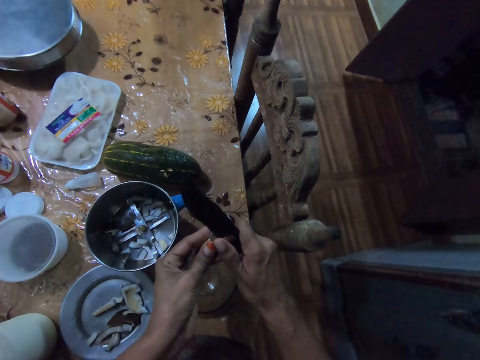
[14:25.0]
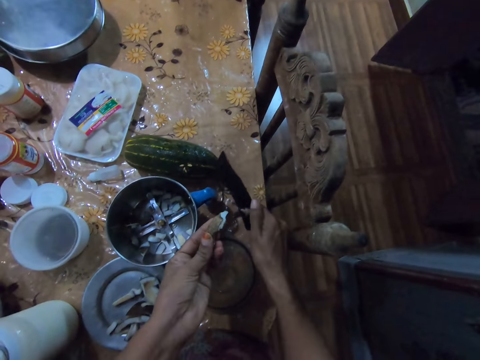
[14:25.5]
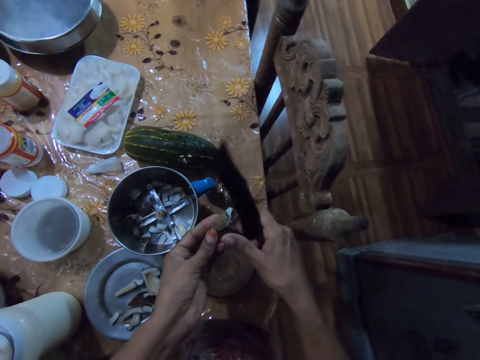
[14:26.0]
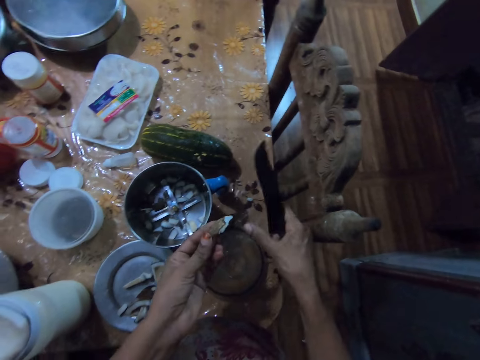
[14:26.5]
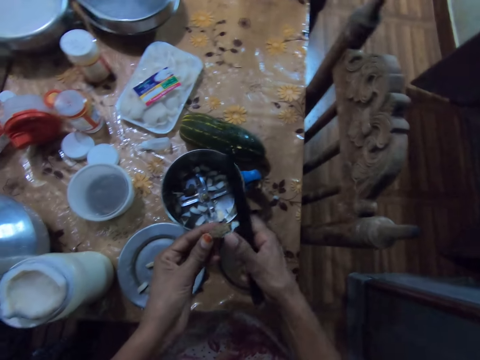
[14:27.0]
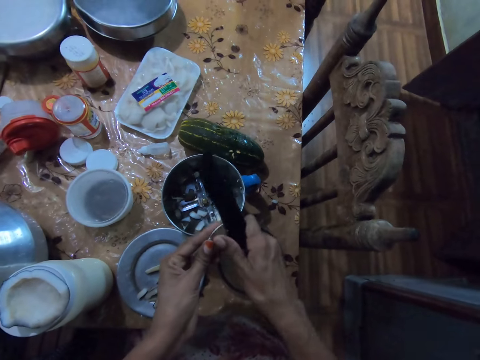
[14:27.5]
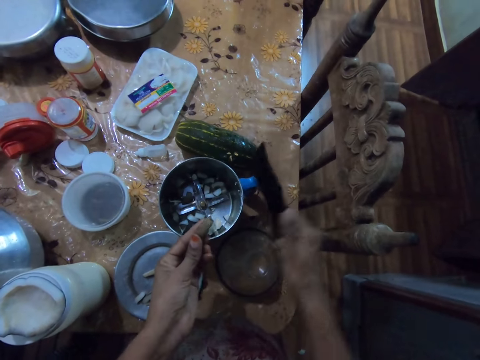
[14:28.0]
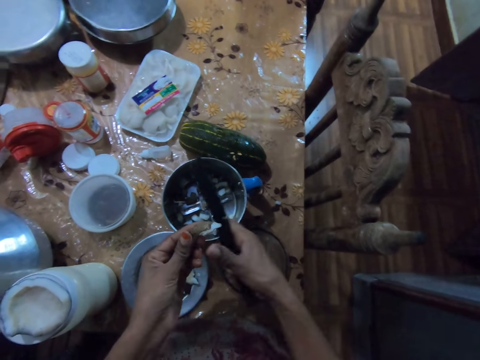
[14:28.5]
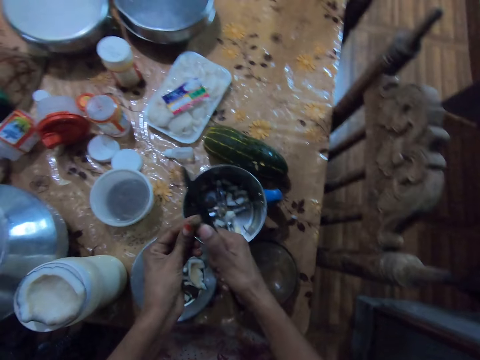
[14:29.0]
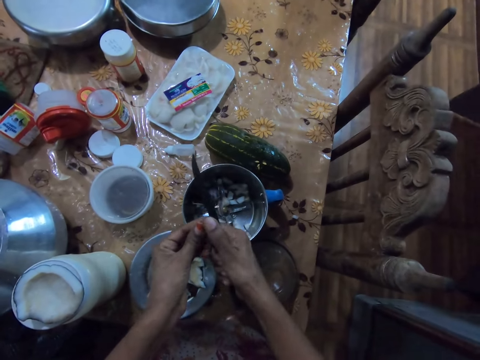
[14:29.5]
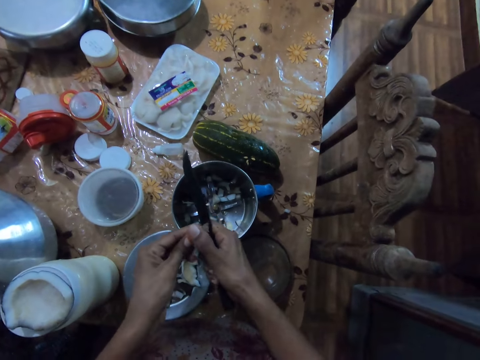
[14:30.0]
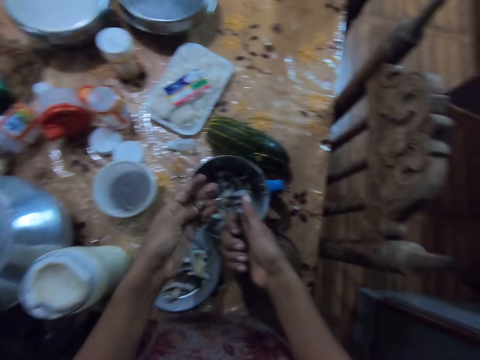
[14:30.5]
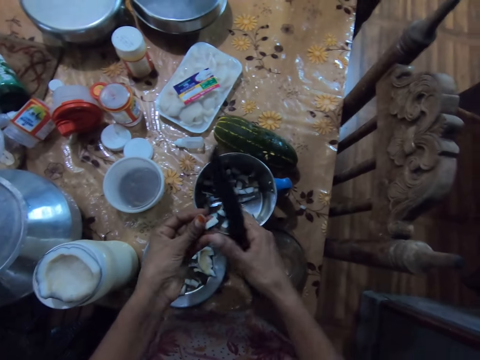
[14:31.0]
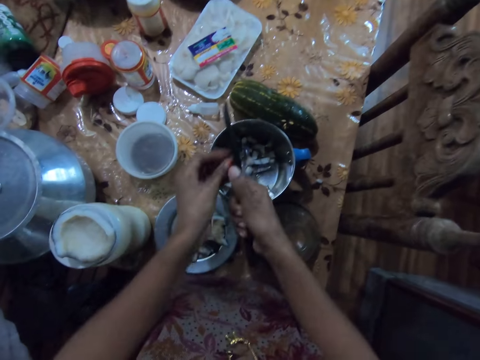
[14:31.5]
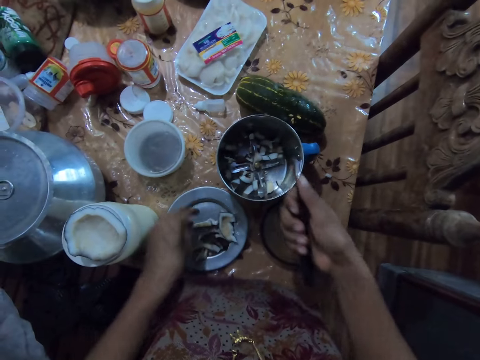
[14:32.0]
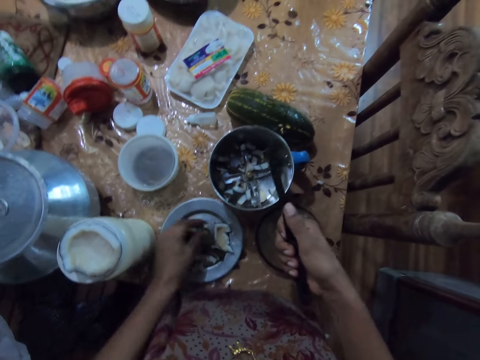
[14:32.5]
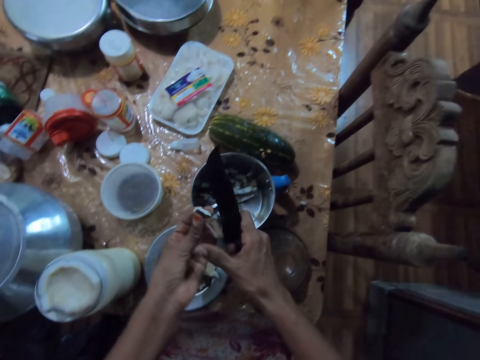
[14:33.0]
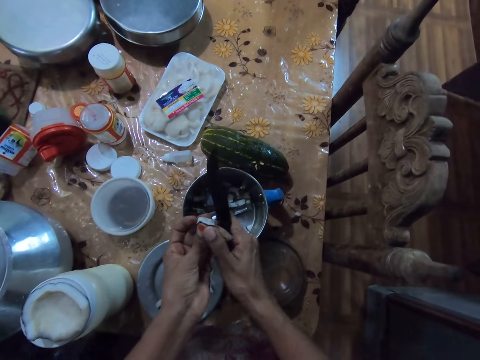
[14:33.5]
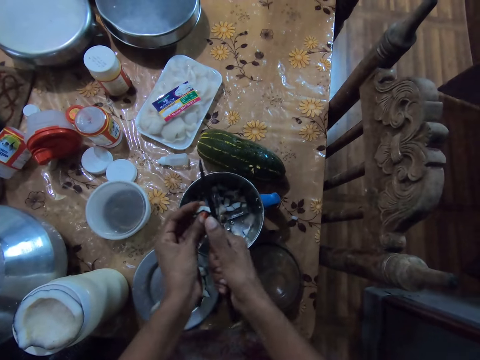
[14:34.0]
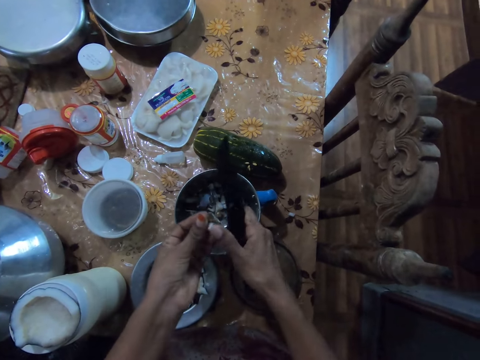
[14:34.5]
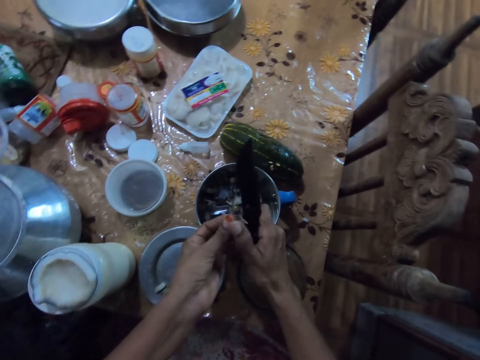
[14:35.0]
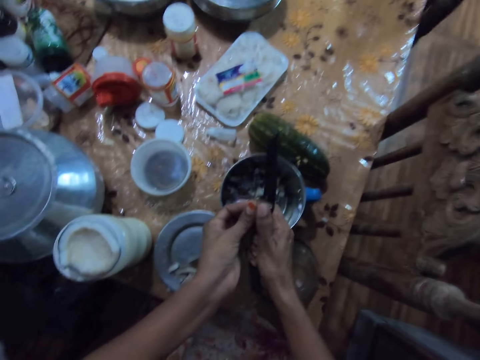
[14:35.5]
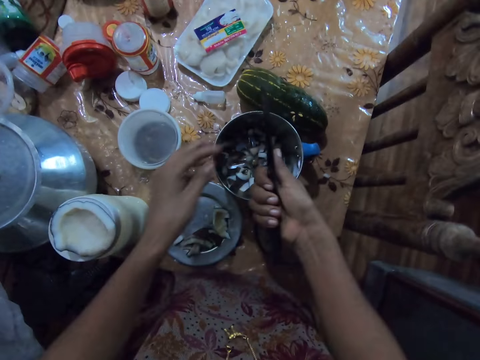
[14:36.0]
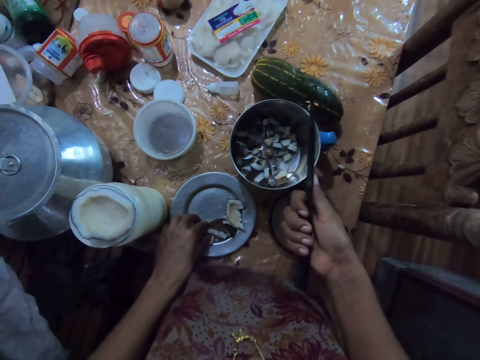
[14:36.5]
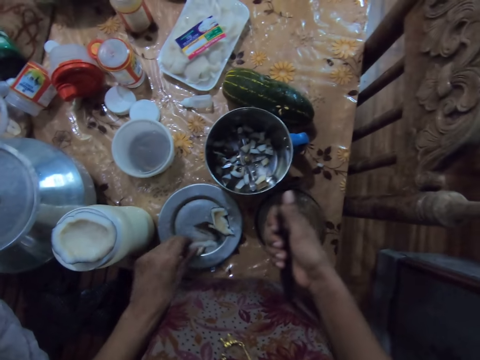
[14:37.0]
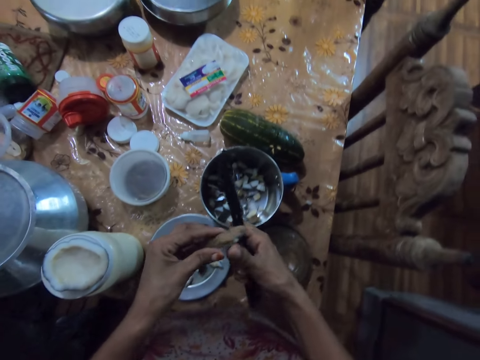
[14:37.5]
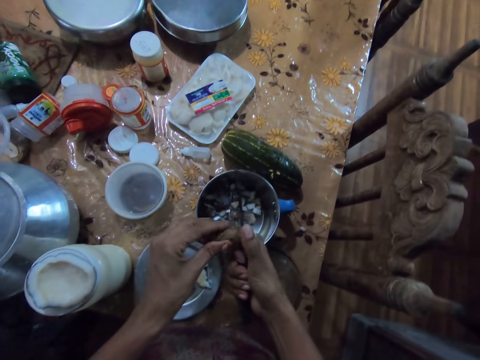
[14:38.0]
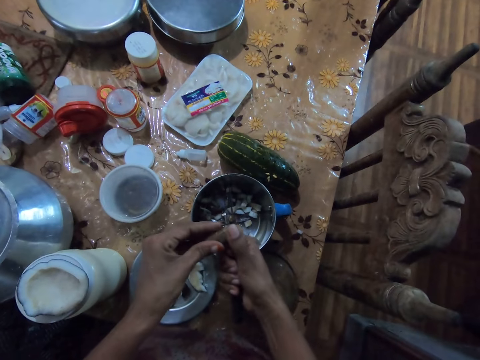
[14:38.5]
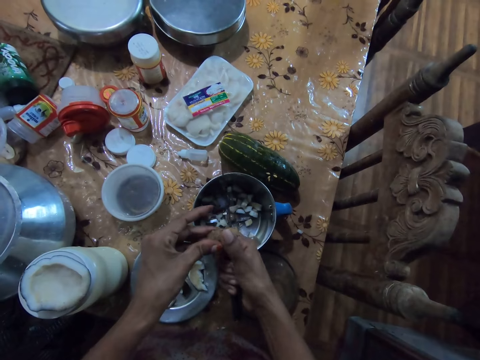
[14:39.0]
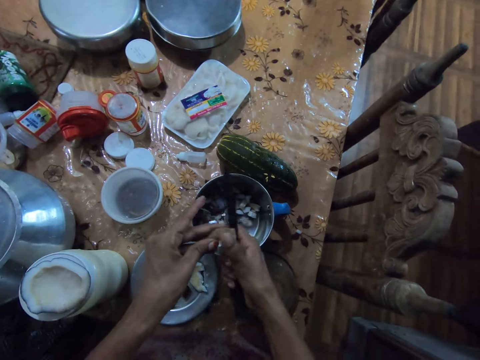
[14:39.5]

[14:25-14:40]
The camera wearer peels off something. She slices the piece of coconut in her left hand into the blender cup on the dining table with the knife in her right hand. She picks a piece of coconut from the plate on the dining table with her left hand. She slices the piece of coconut in her left hand into the blender cup on the dining table with the knife in her right hand. She picks a piece of coconut from the plate on the dining table with her left hand. She slices the piece of coconut in her left hand into the blender cup on the dining table with the knife in her right hand.

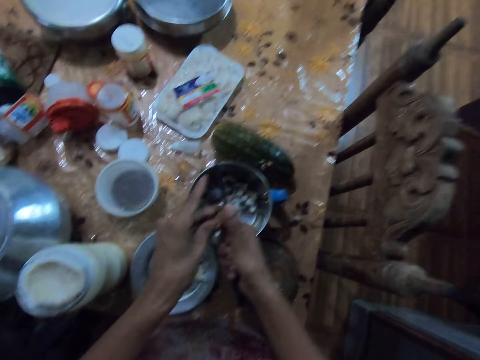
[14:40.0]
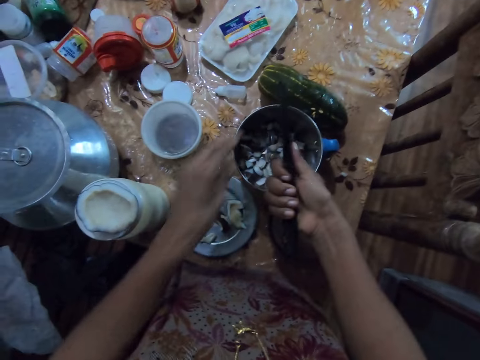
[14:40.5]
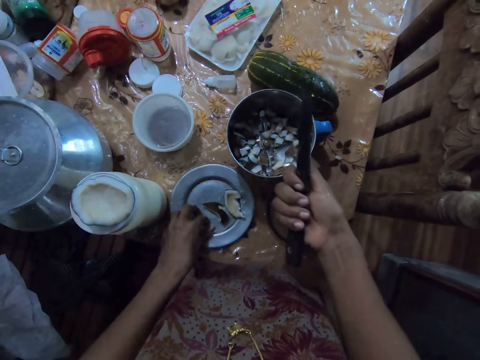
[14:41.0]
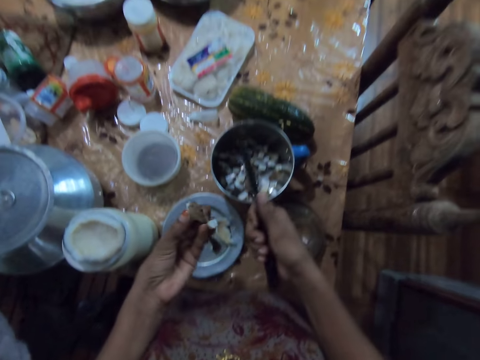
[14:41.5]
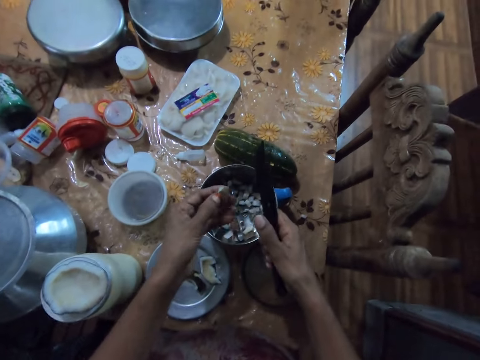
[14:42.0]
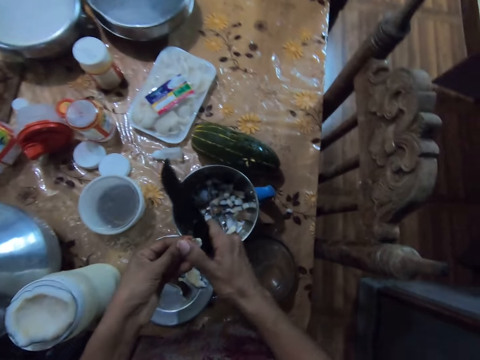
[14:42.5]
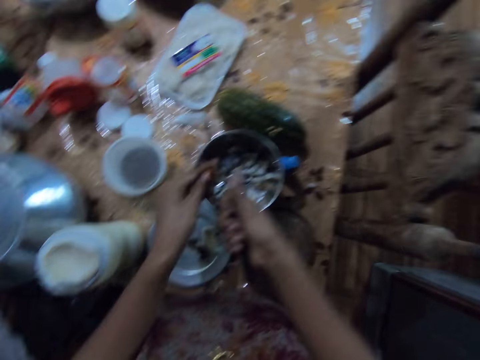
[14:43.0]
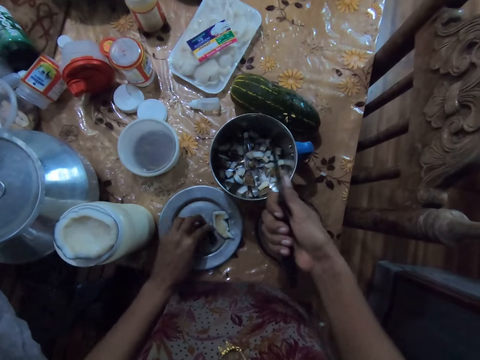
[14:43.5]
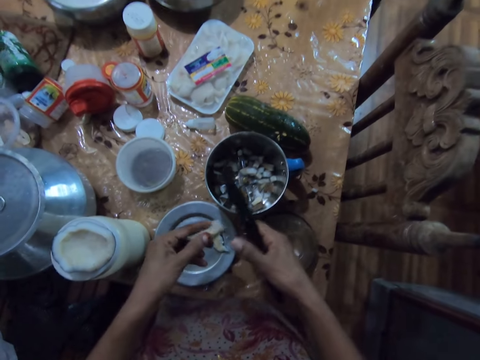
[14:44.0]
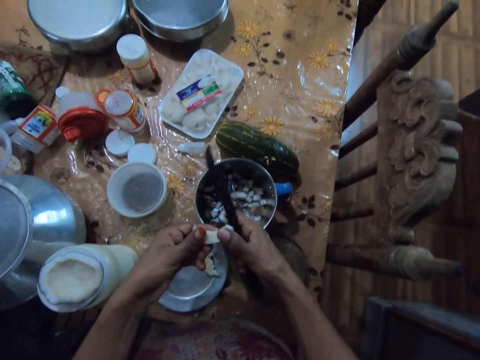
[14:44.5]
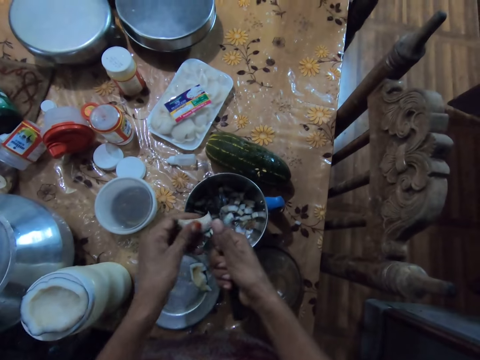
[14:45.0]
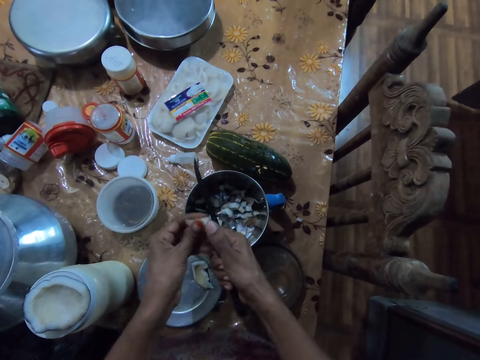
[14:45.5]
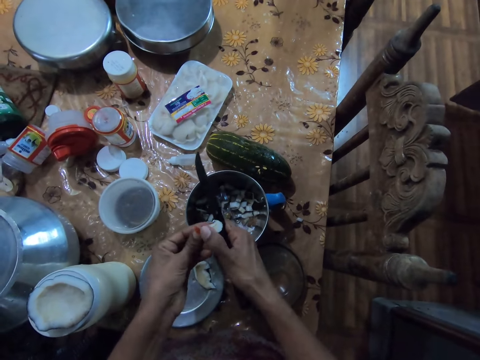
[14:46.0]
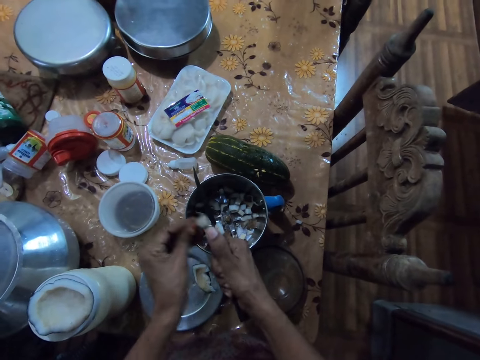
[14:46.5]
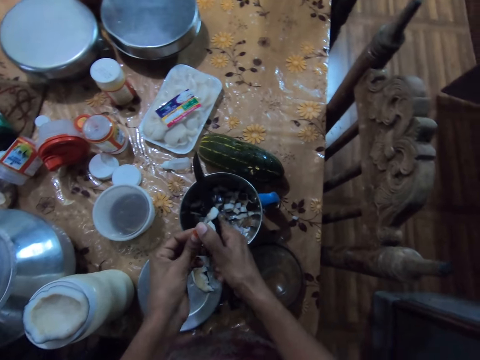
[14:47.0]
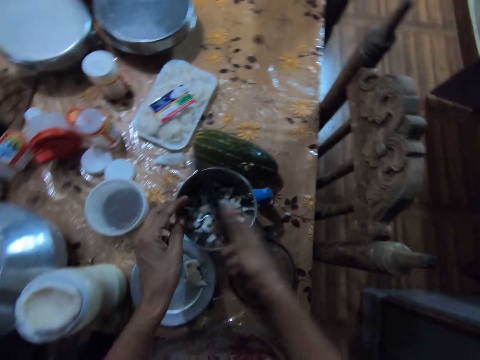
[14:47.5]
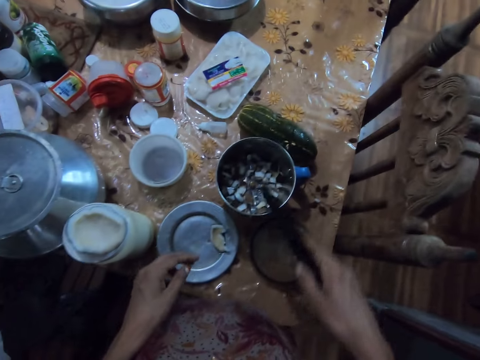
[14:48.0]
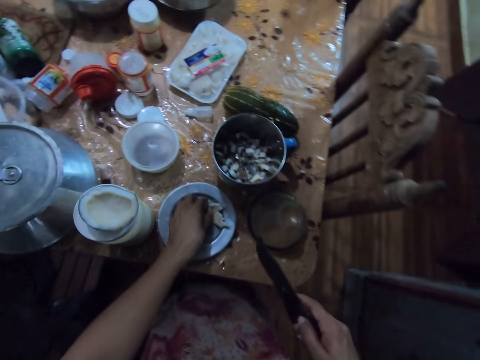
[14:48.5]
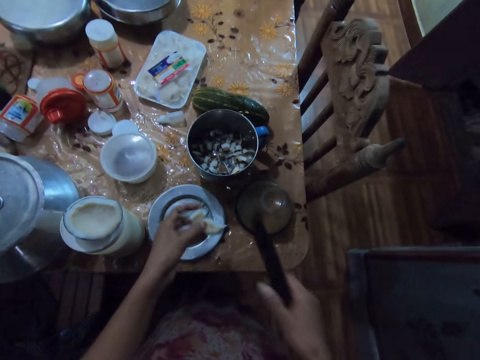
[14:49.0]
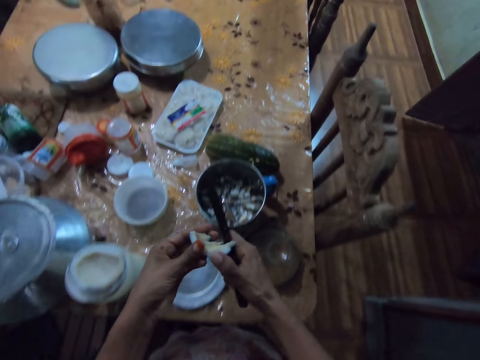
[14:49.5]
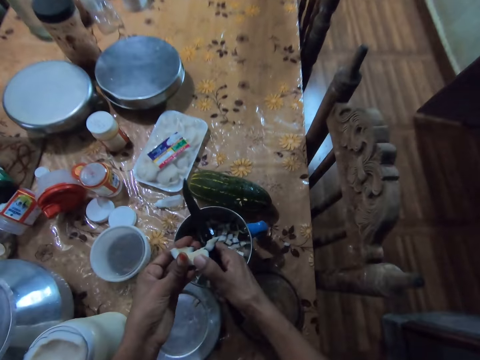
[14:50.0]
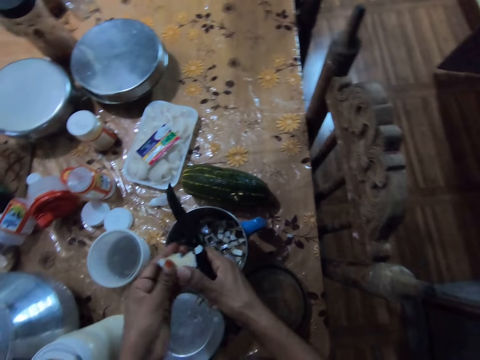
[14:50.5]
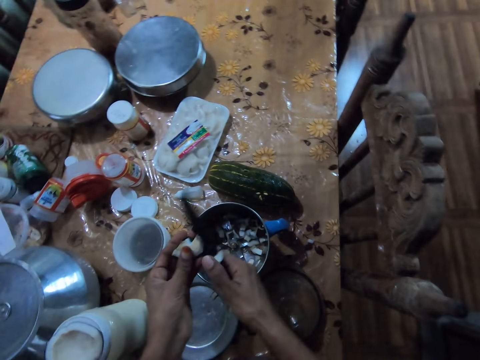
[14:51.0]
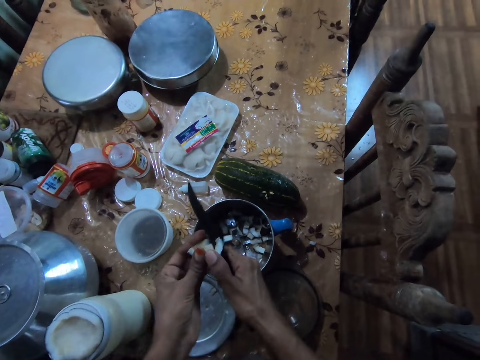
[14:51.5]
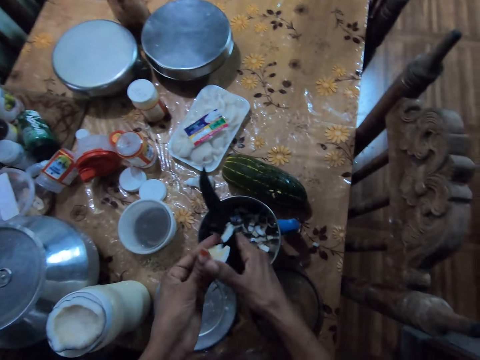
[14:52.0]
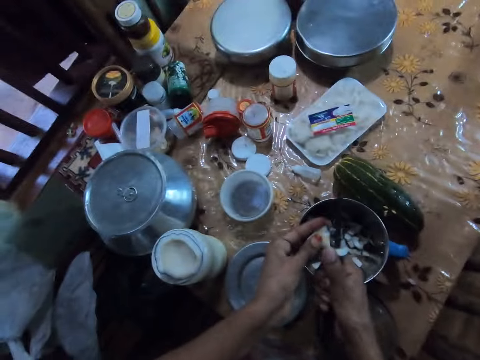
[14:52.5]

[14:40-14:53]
The camera wearer picks a piece of coconut from the plate on the dining table with her left hand. She slices the piece of coconut in her left hand into the blender cup on the dining table with the knife in her right hand. She picks a piece of coconut from the plate on the dining table with her left hand. She slices the piece of coconut in her left hand into the blender cup on the dining table with the knife in her right hand. She picks a piece of coconut from the plate on the dining table with her left hand. She slices the piece of coconut in her left hand into the blender cup on the dining table with the knife in her right hand.
